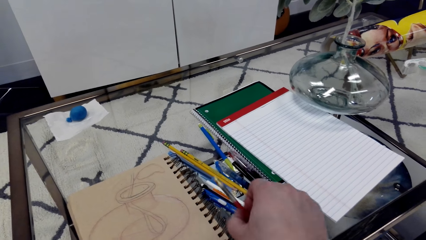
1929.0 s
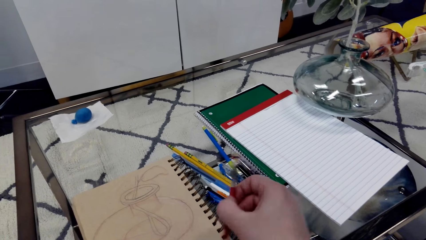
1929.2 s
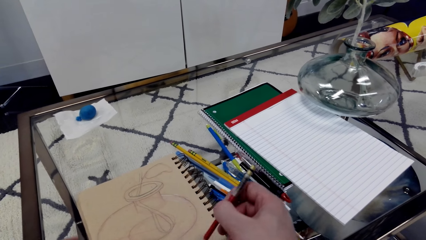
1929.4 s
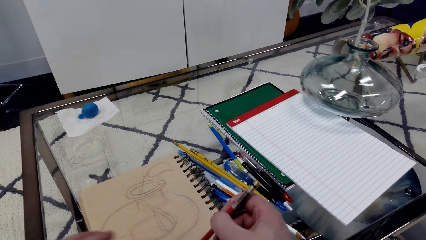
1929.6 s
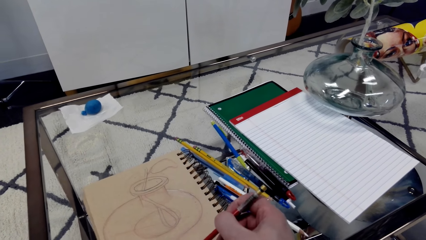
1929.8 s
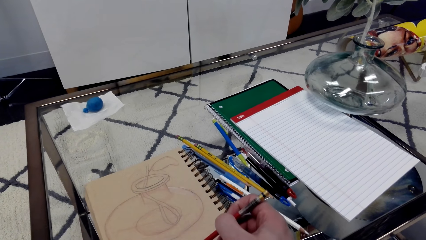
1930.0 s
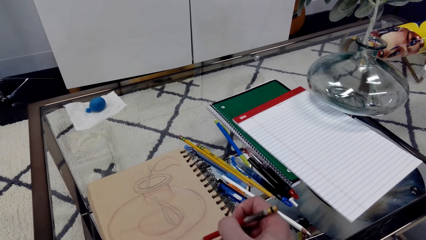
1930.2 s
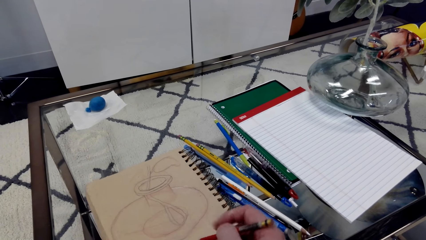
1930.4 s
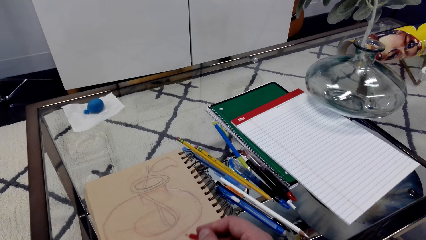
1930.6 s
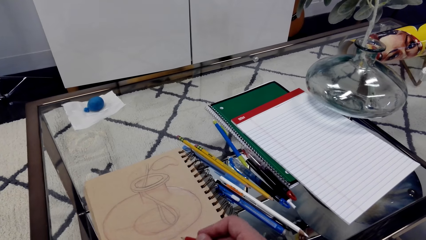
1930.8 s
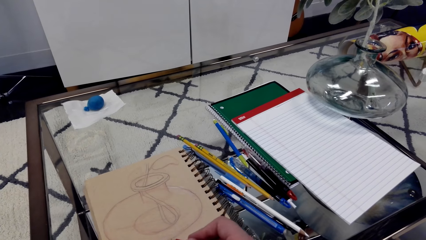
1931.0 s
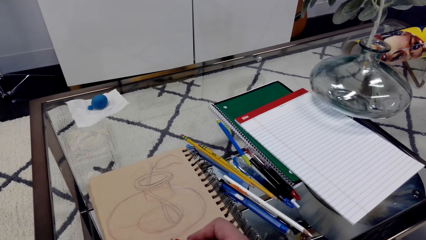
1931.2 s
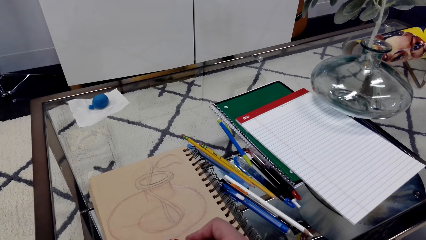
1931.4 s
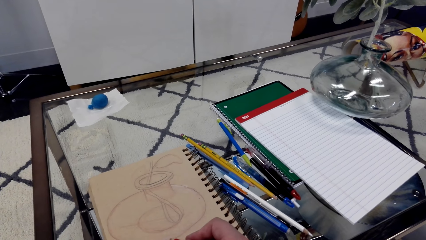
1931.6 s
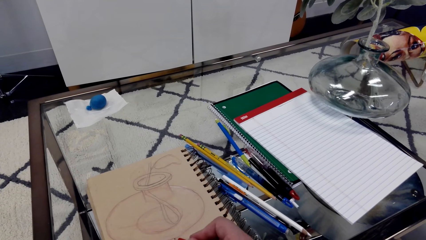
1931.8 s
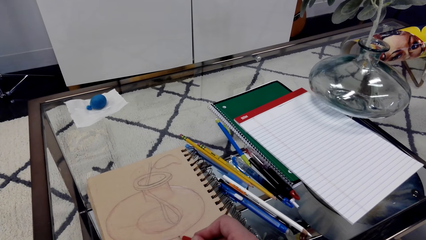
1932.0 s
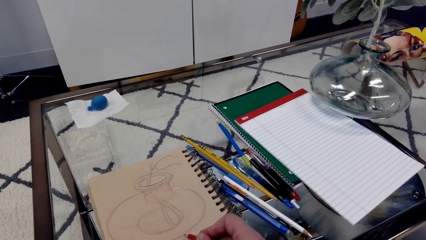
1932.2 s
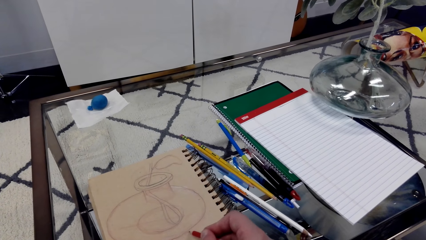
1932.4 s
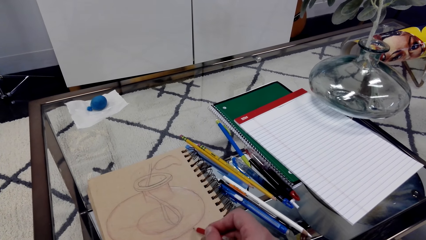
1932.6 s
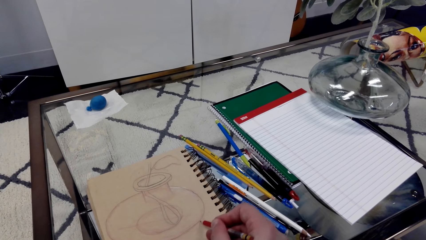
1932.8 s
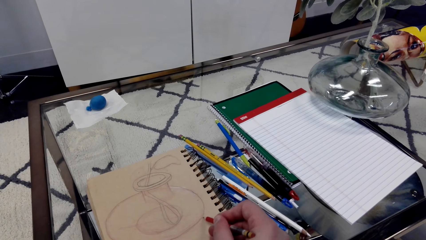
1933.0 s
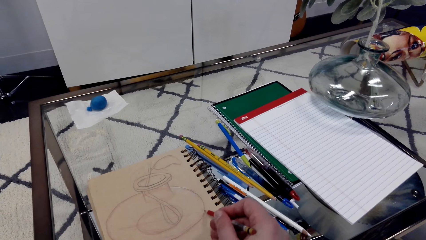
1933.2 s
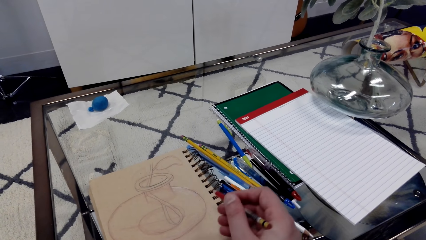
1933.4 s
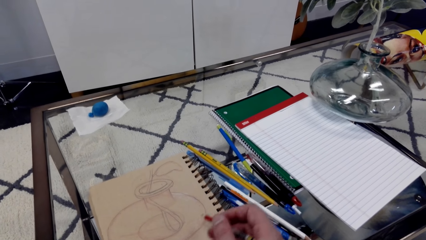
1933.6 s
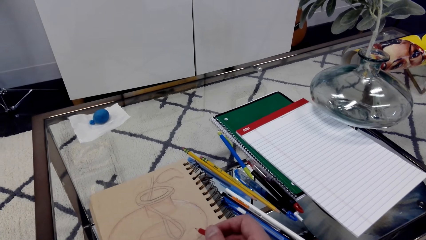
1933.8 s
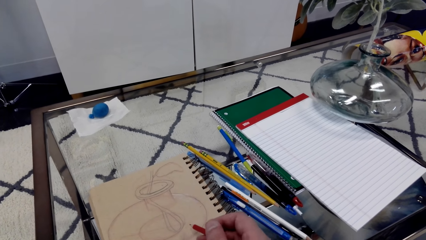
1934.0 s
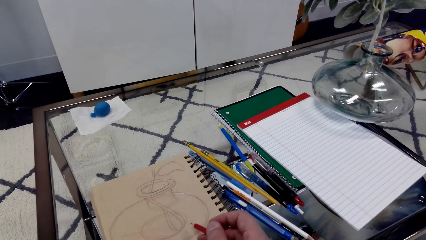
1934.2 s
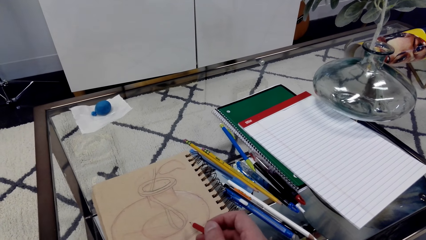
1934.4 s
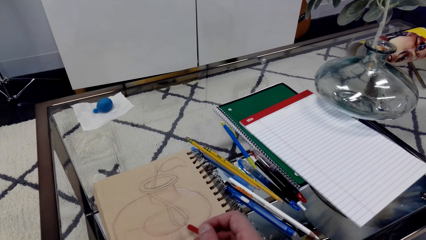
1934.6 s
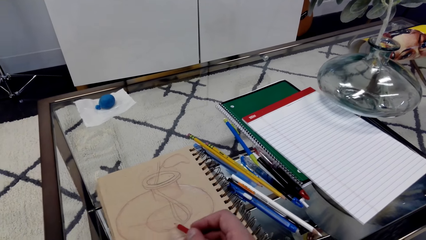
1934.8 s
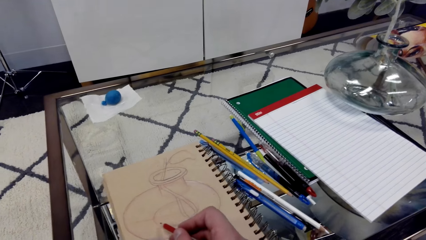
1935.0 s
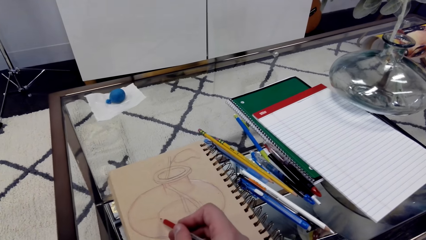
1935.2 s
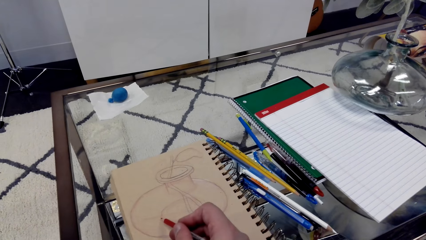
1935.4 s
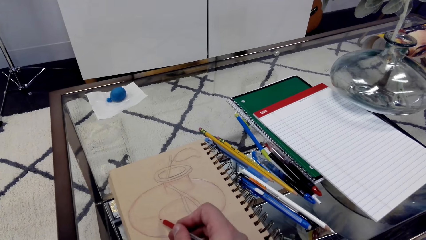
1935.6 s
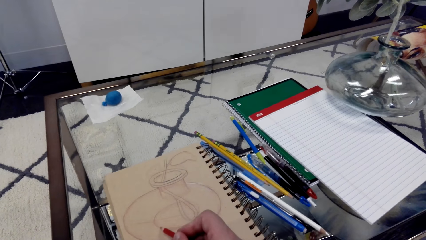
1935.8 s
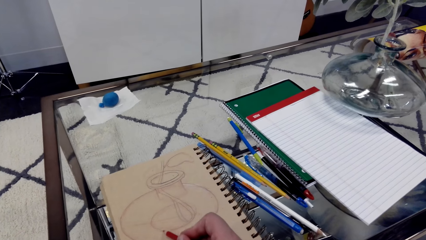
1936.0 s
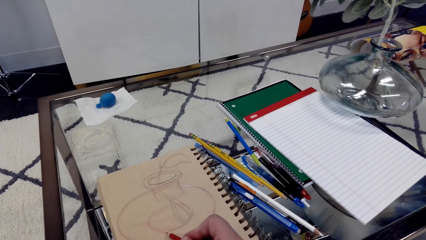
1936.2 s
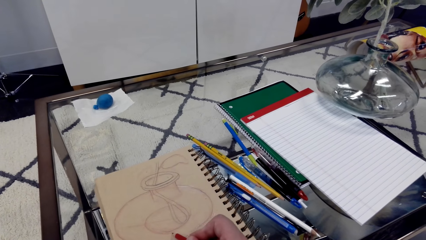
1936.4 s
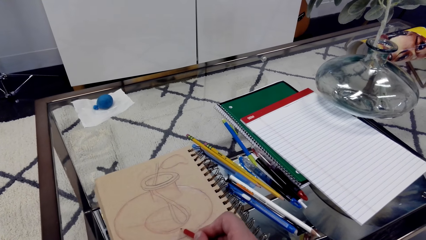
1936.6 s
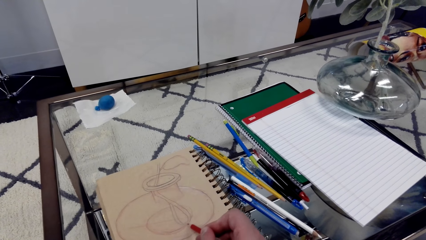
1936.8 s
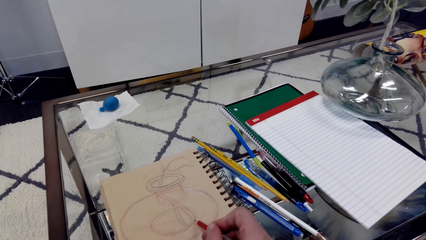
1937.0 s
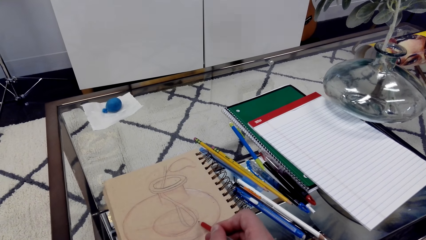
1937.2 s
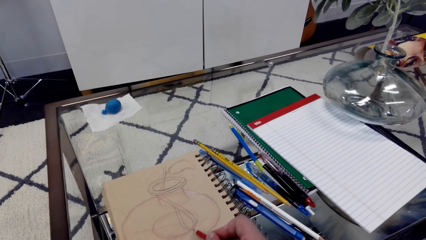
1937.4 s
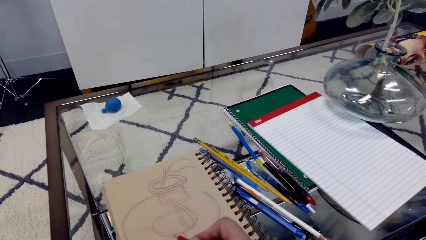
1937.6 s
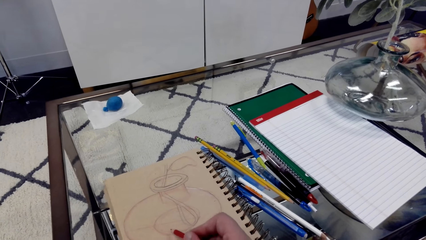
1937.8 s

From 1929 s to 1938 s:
The camera wearer draws a picture on the book.

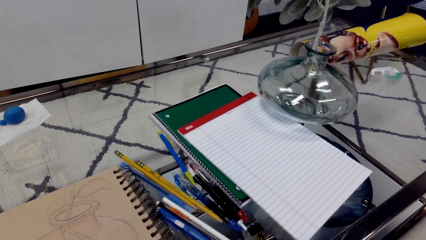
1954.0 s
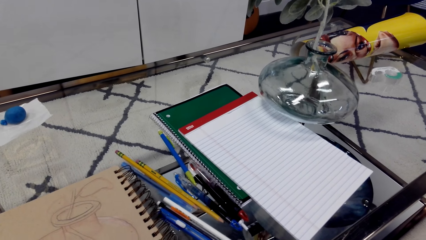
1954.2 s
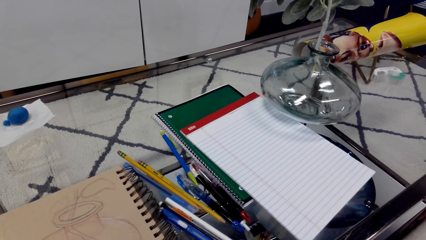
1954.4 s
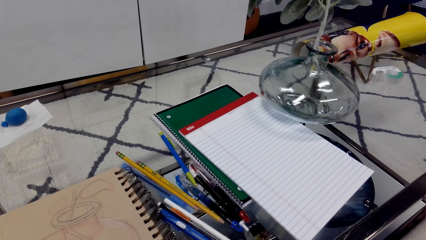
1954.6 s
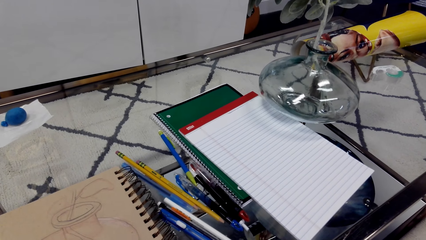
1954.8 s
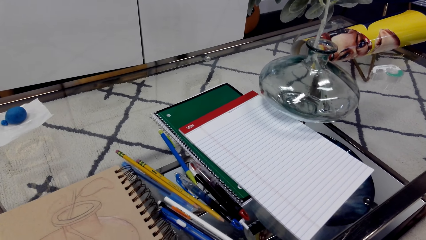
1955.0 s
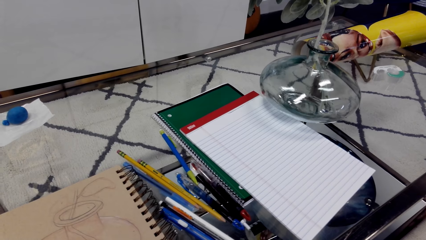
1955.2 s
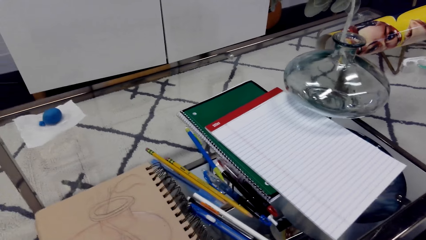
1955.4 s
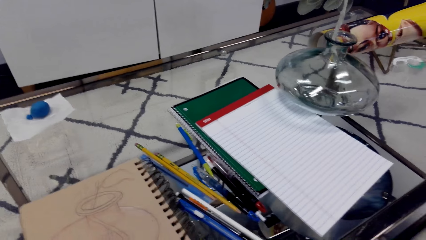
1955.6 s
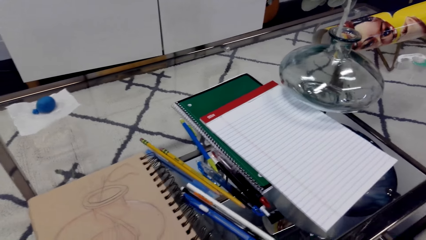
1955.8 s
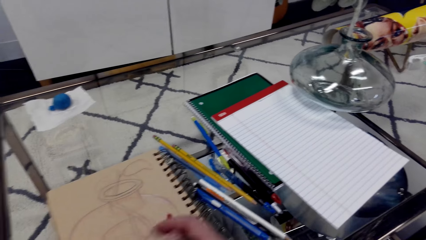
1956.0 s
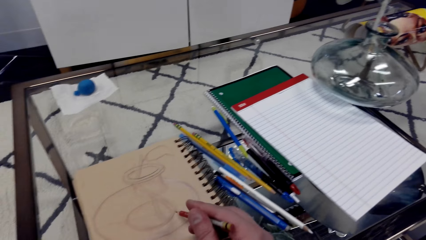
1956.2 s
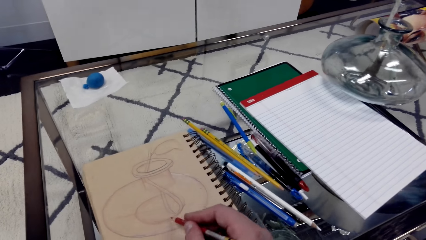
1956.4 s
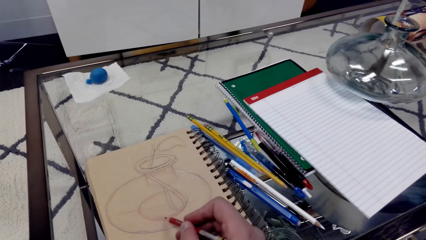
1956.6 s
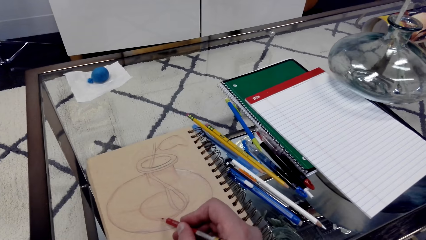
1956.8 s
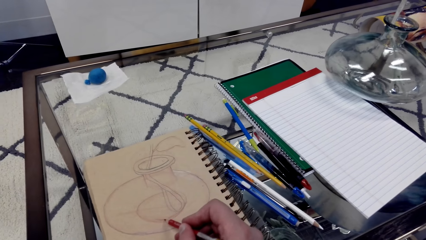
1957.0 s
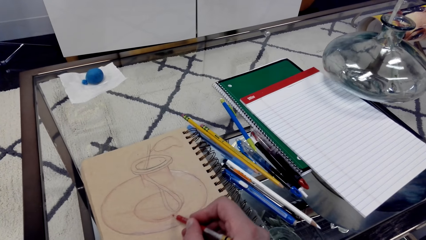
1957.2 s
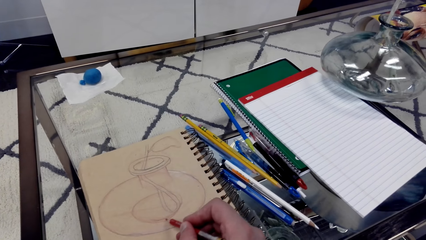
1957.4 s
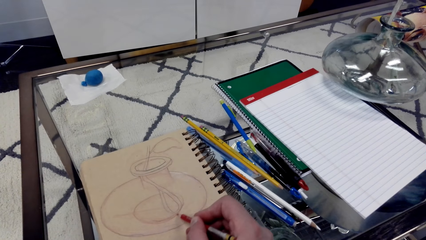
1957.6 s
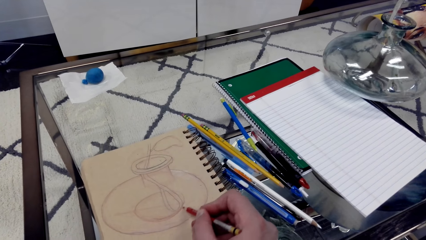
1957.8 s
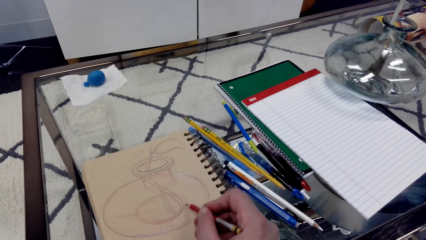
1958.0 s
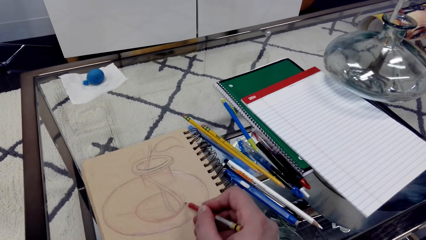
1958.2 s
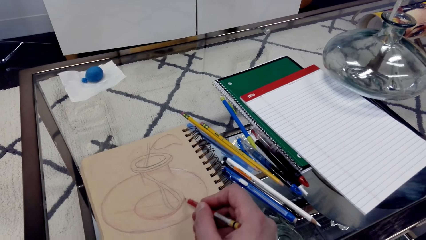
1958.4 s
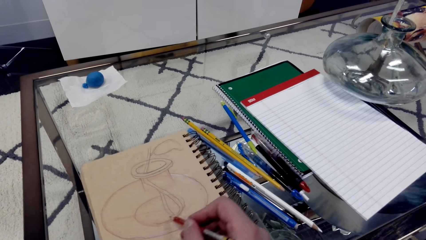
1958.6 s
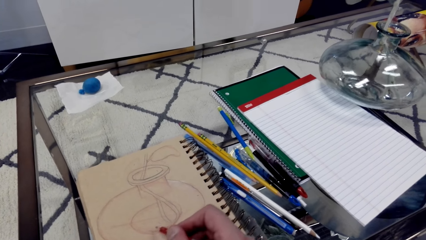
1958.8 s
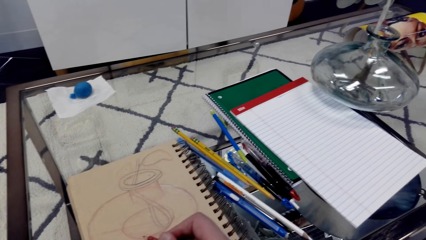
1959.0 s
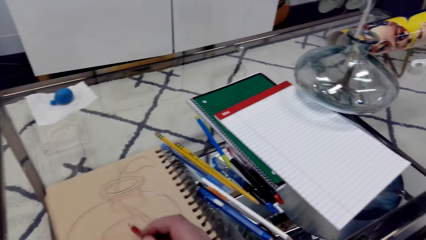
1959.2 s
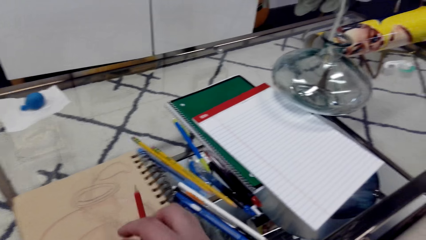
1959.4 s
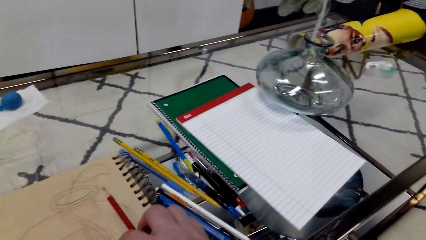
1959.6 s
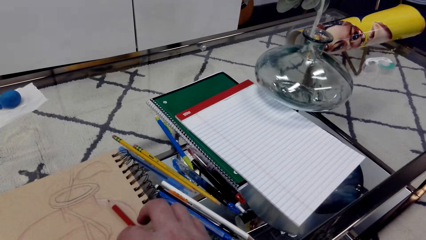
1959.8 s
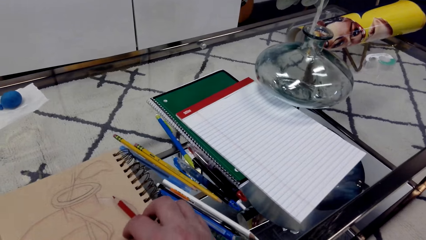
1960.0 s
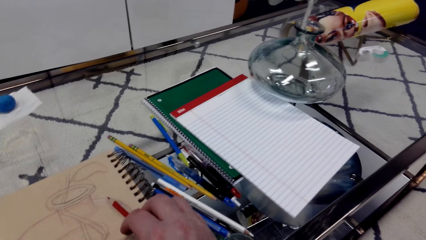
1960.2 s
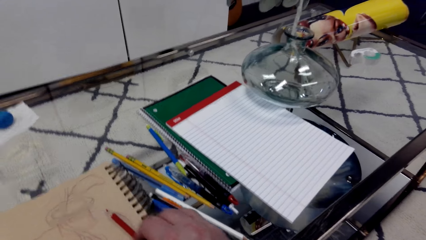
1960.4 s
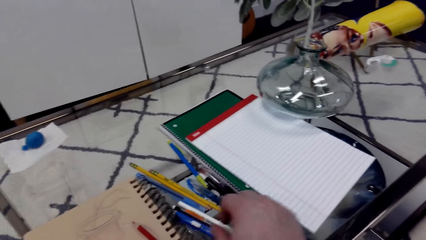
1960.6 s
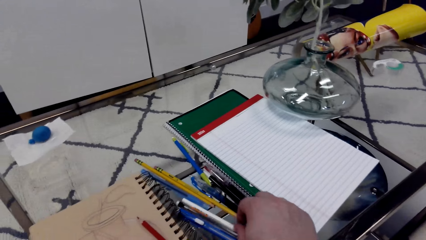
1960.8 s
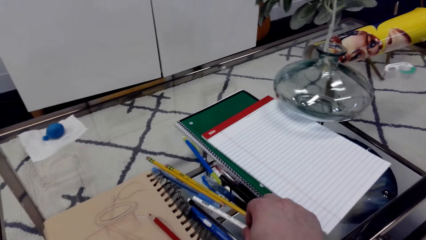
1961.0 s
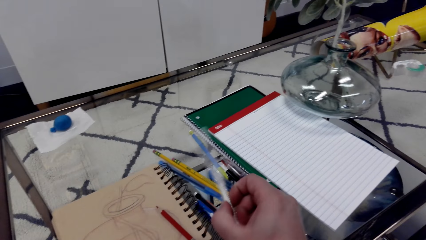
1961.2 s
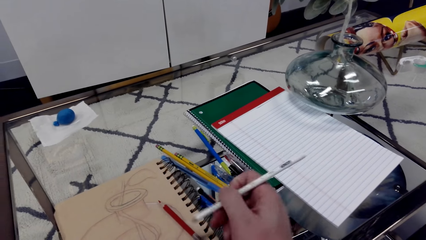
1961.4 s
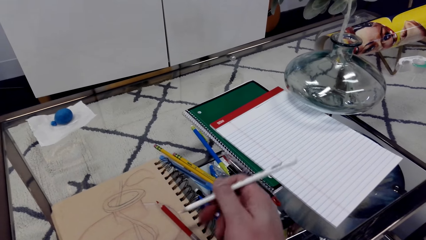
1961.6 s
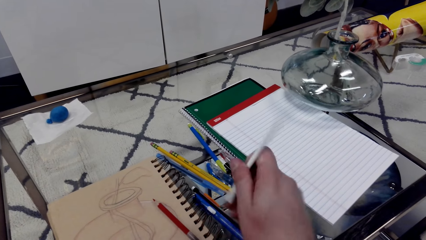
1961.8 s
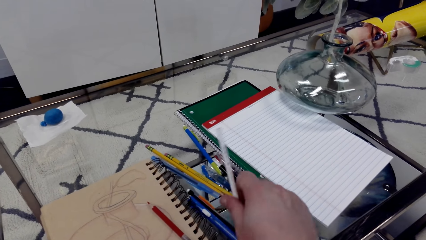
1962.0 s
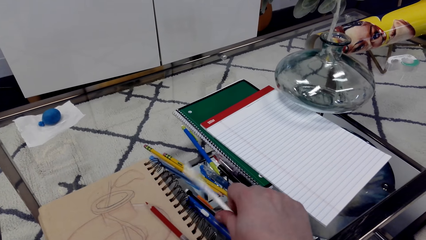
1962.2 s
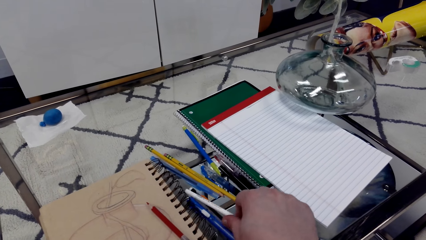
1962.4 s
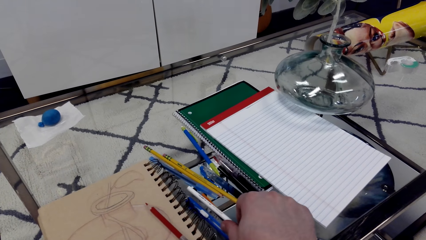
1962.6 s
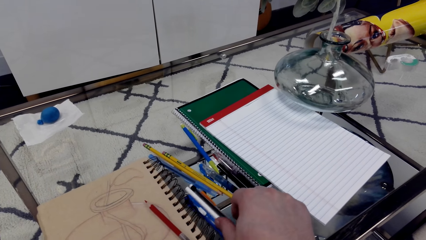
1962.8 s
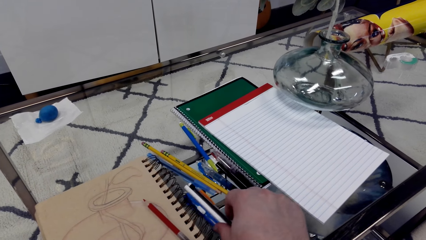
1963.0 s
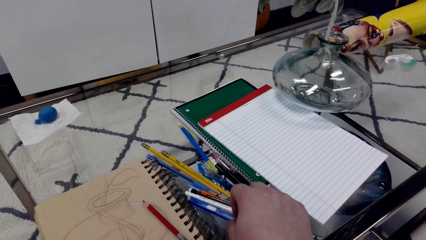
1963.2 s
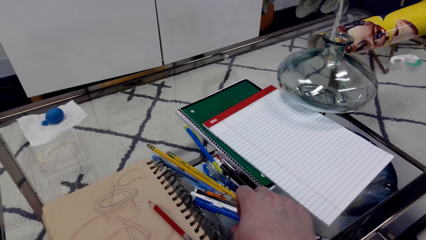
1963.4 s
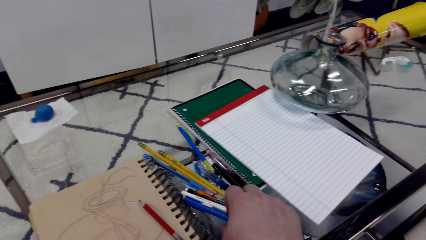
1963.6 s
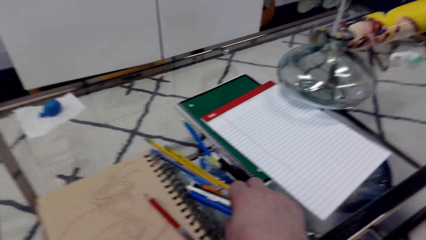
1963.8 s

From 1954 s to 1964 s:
A man interacts with the camera wearer. The camera wearer draws on the book. They grab a pencil.
